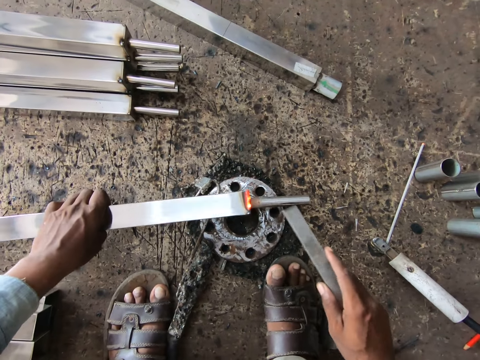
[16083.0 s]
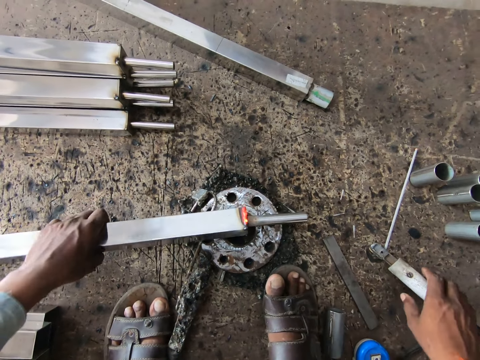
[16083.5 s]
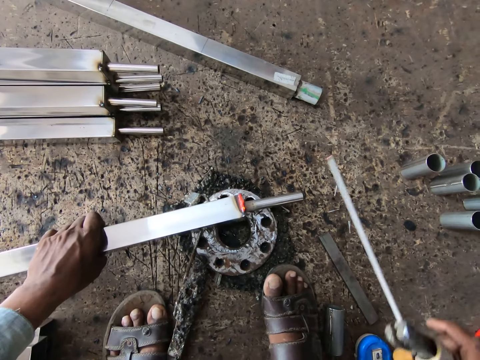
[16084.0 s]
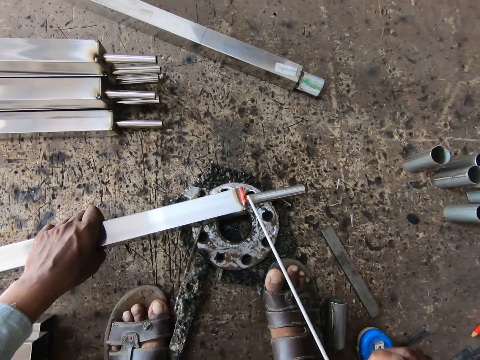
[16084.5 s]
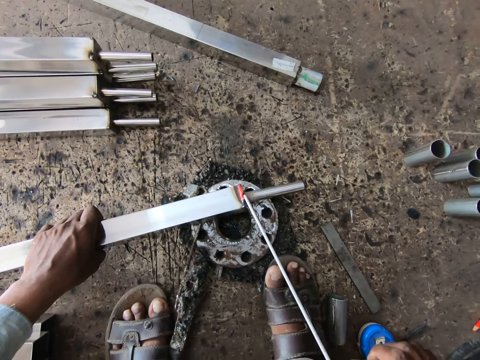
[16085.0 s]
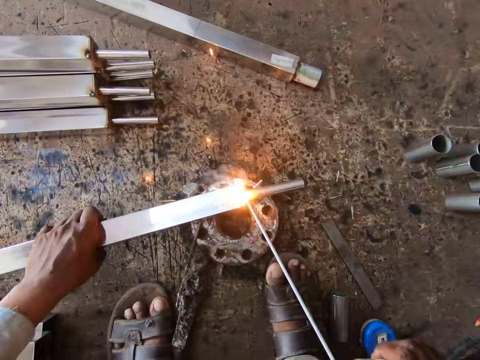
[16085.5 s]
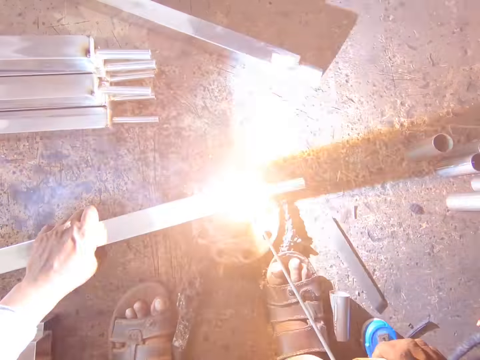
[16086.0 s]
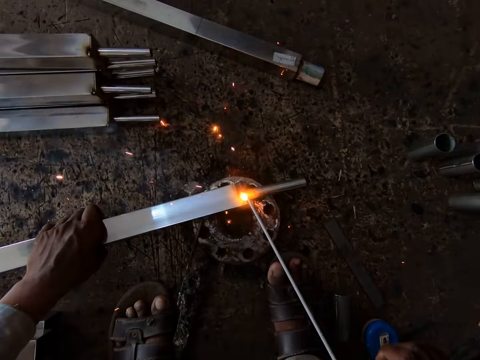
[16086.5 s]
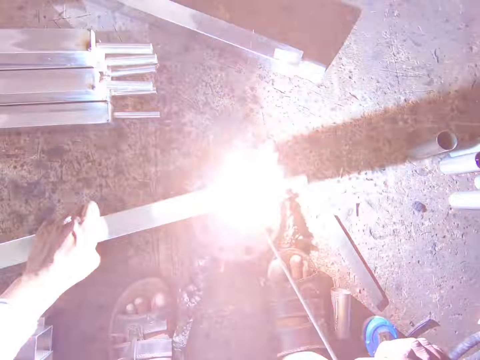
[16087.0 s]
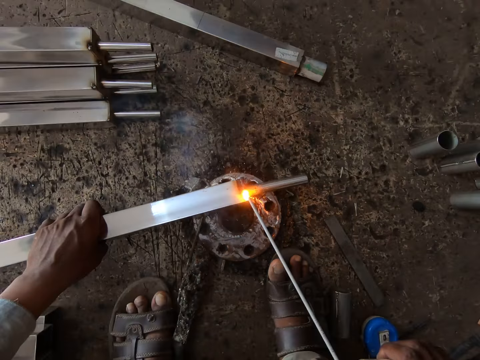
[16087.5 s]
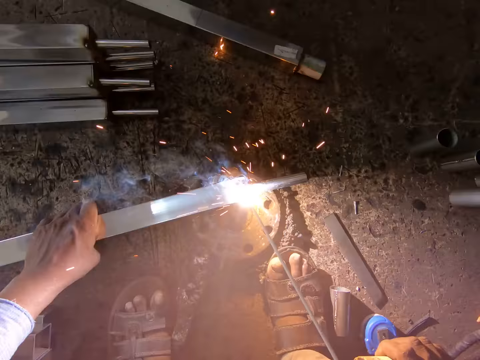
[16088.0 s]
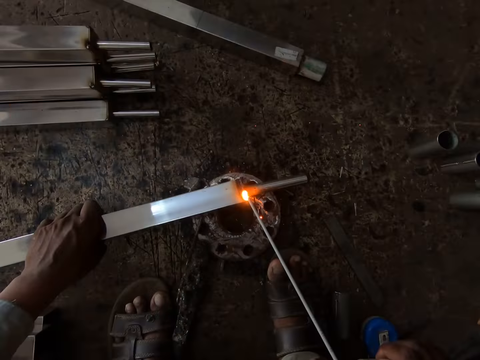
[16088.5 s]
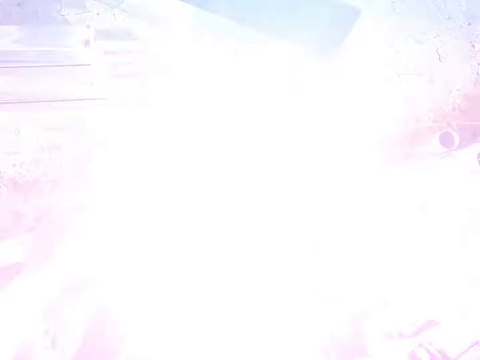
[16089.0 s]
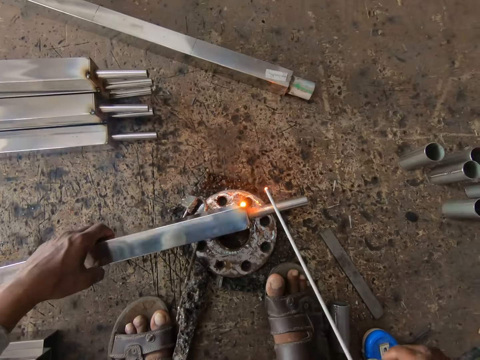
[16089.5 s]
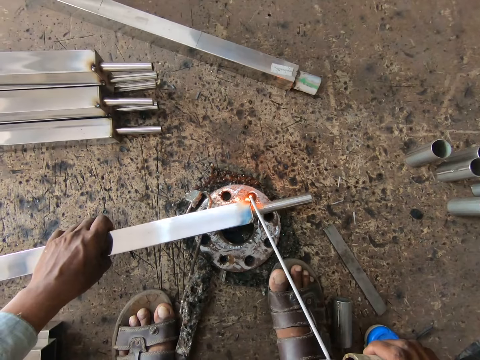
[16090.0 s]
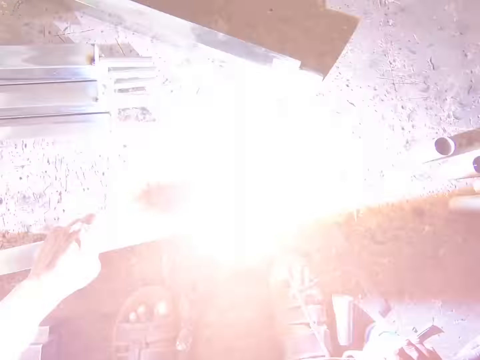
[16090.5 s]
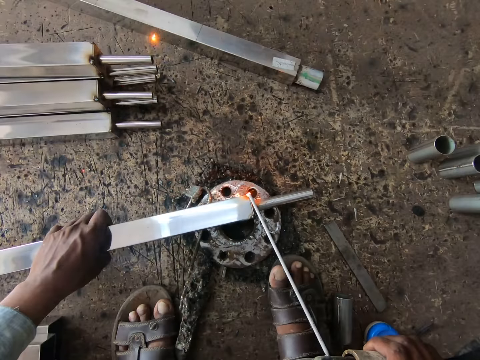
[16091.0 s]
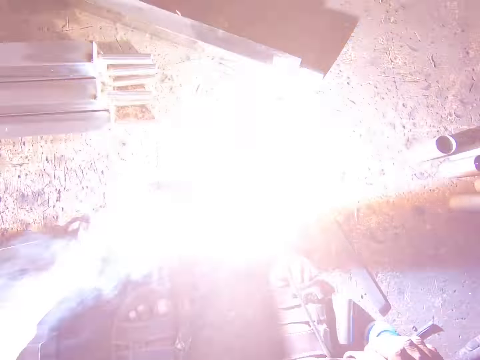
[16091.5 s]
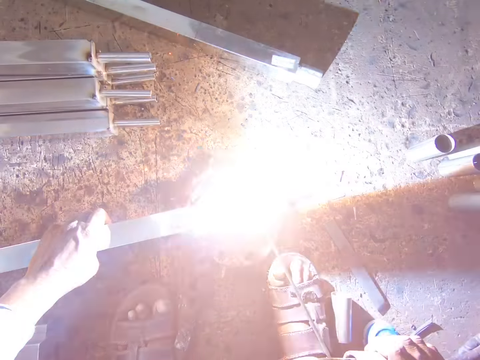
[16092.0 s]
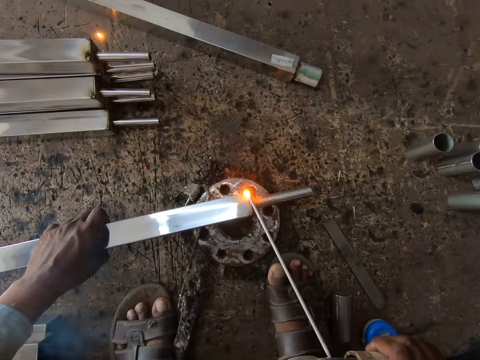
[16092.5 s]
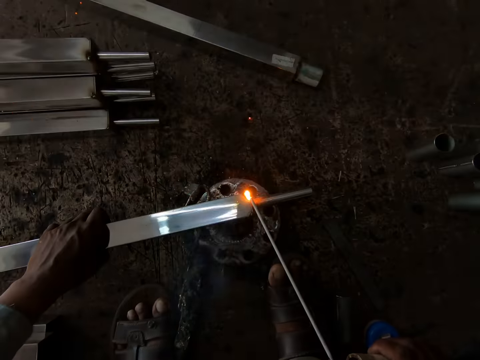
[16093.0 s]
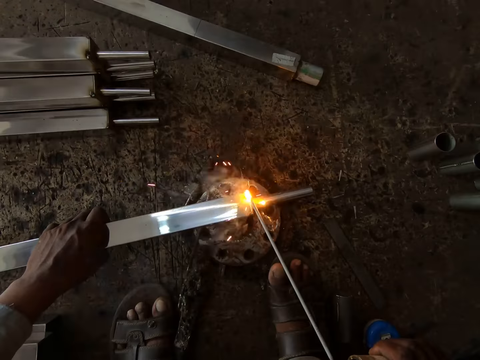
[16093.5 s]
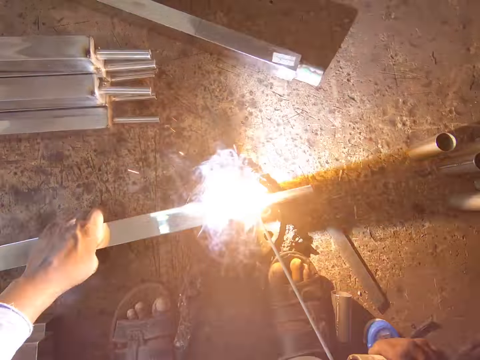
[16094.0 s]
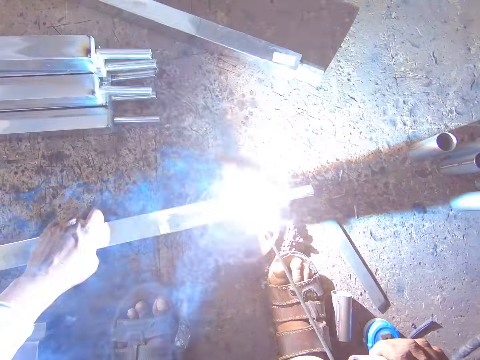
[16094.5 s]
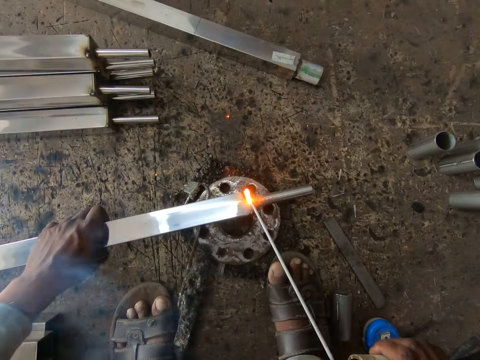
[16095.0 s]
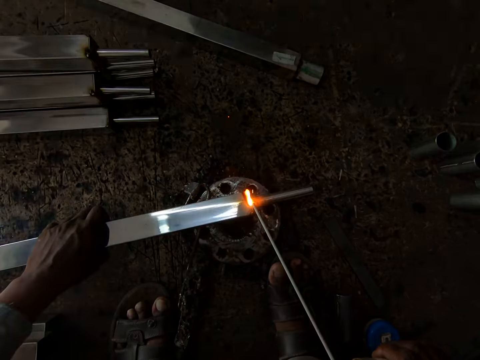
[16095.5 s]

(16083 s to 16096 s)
The camera wearer drops the iron on the wooden board with his right hand. He picks up the welding gun from the wooden board with his right hand. He welds the iron bar in his left hand with the welding gun in his right hand. He turns the iron bar with his left hand. He welds the iron bar in his left hand with the welding gun in his right hand.

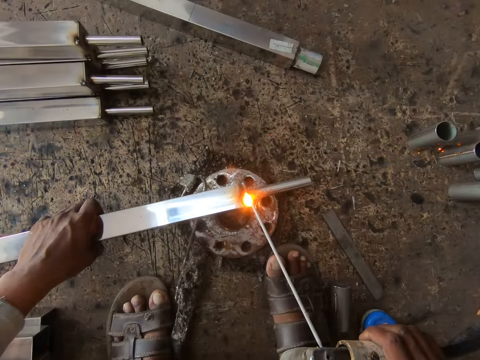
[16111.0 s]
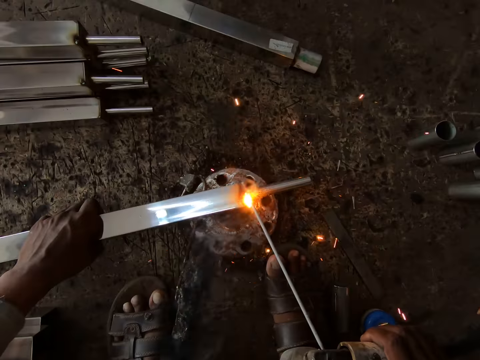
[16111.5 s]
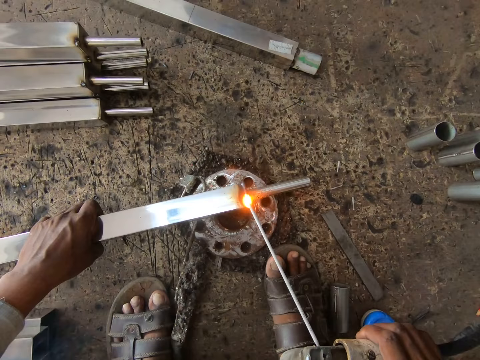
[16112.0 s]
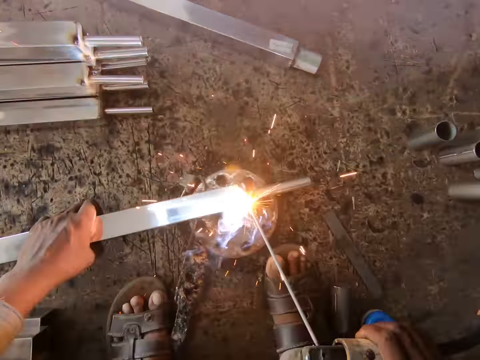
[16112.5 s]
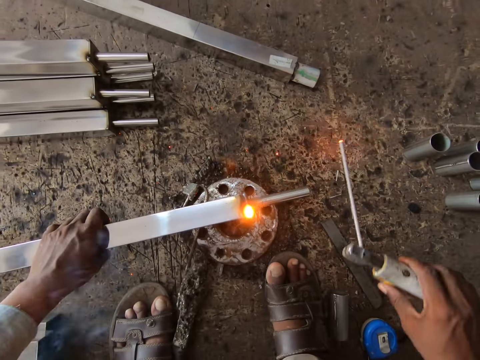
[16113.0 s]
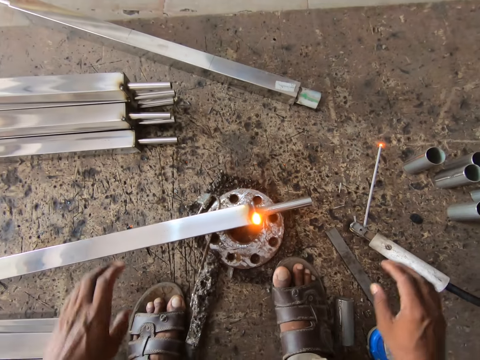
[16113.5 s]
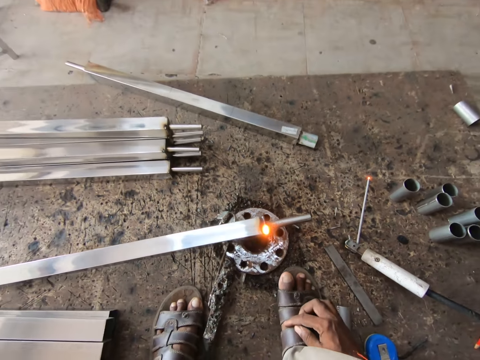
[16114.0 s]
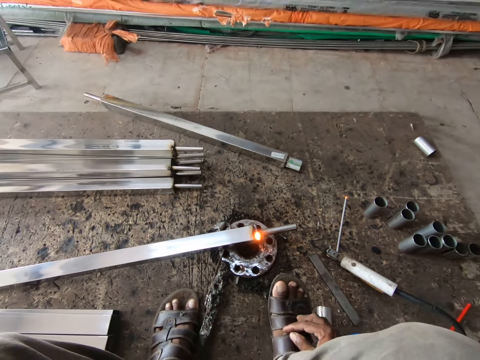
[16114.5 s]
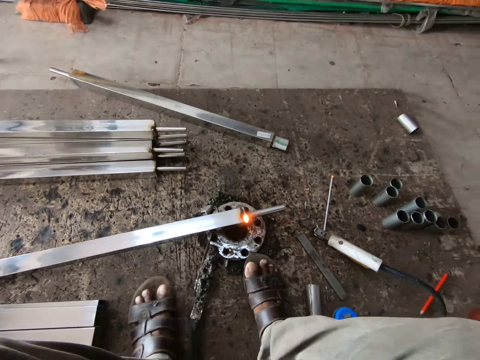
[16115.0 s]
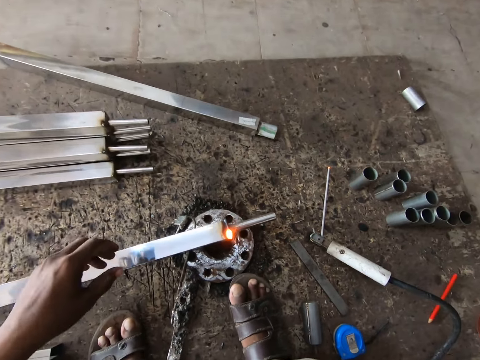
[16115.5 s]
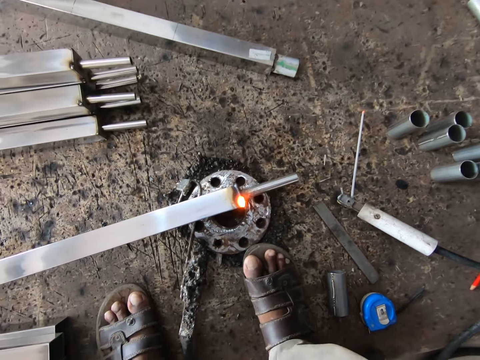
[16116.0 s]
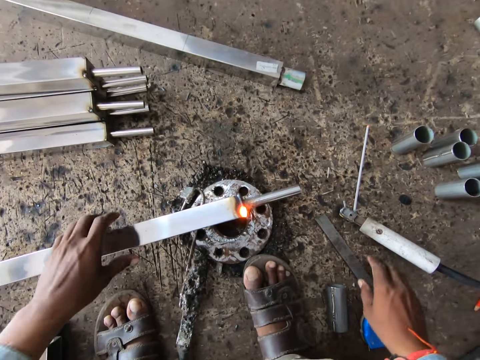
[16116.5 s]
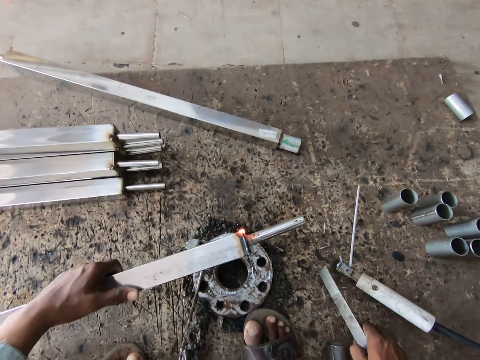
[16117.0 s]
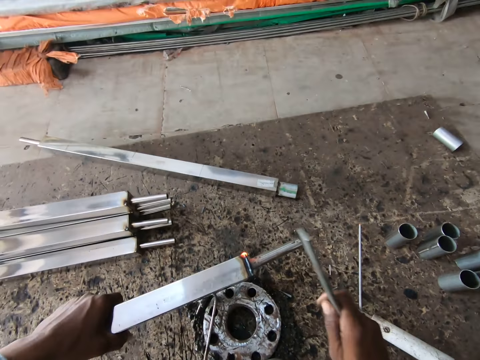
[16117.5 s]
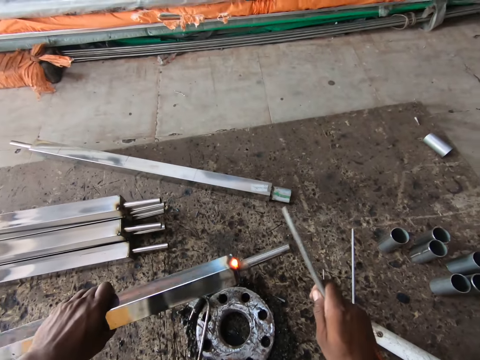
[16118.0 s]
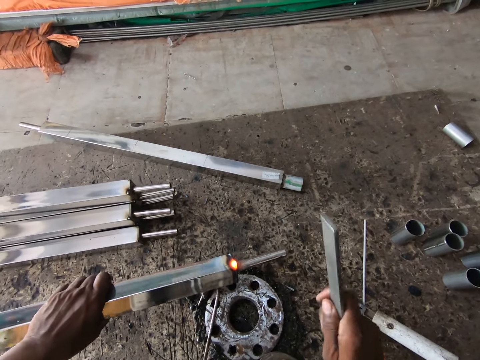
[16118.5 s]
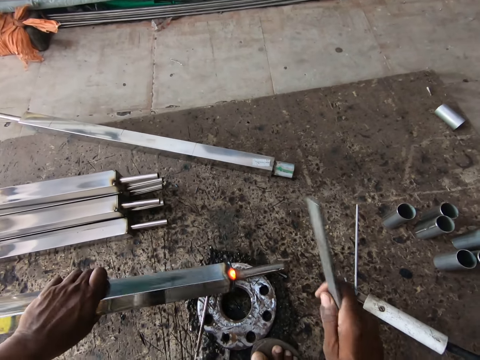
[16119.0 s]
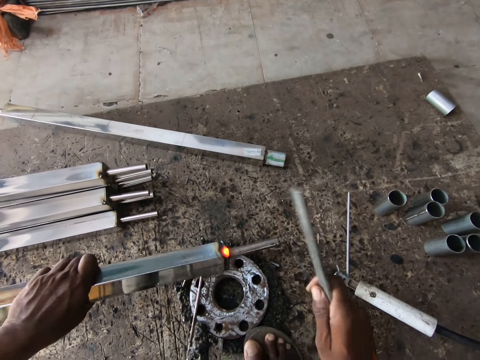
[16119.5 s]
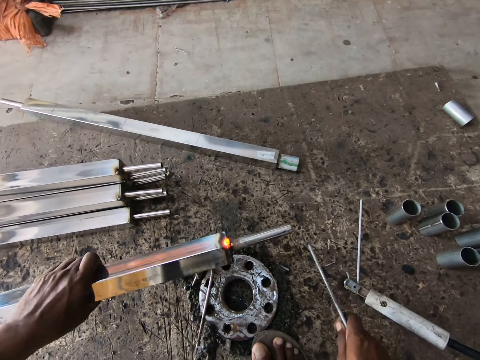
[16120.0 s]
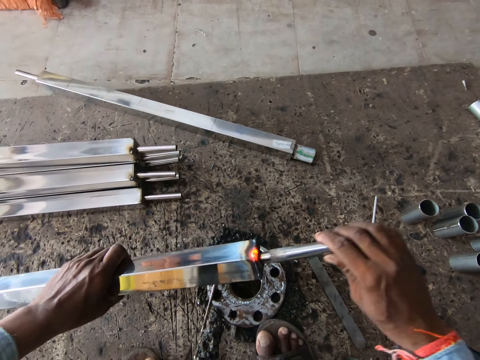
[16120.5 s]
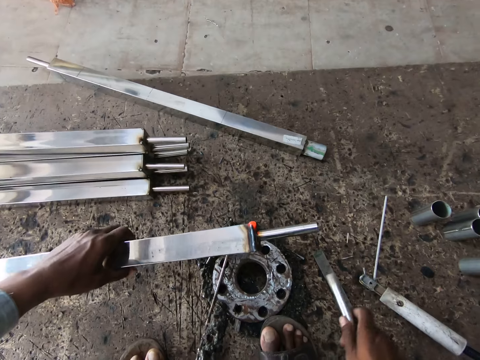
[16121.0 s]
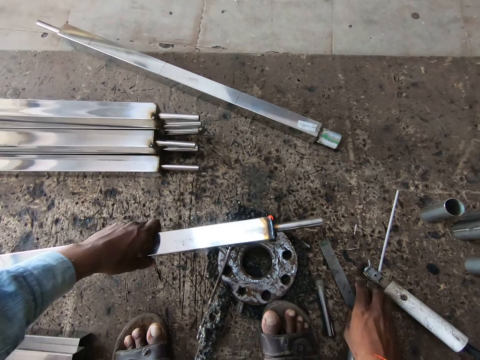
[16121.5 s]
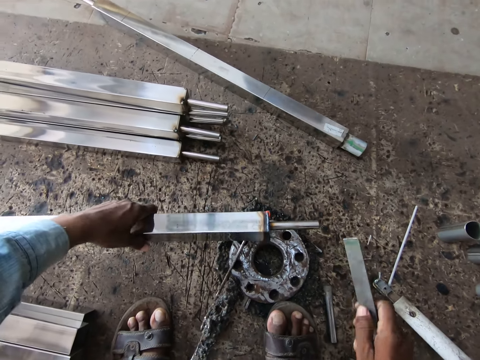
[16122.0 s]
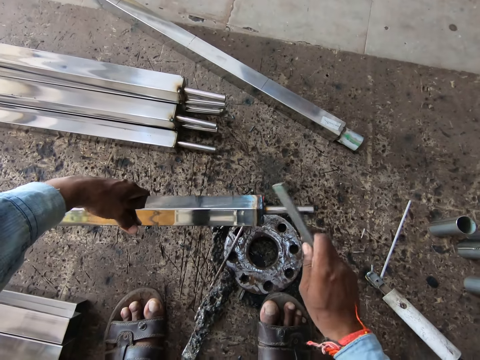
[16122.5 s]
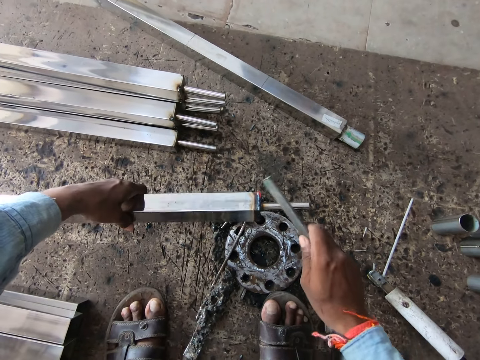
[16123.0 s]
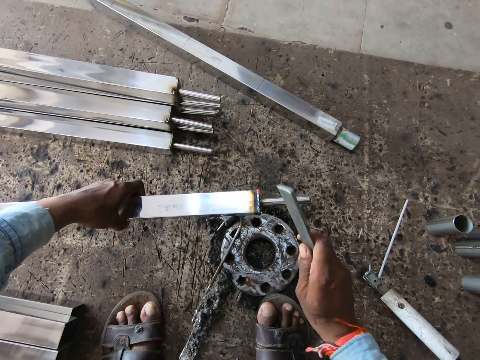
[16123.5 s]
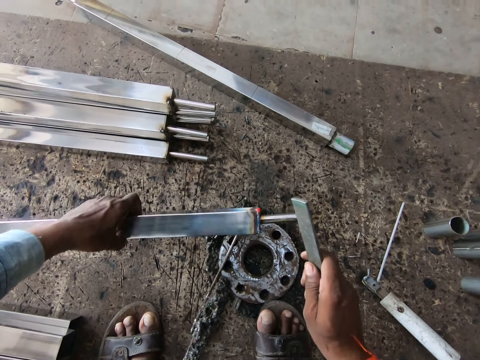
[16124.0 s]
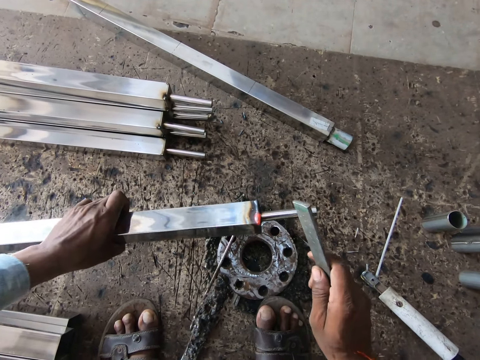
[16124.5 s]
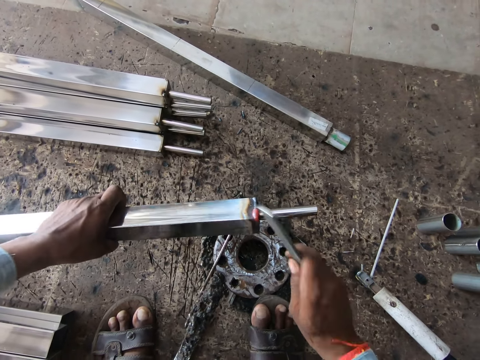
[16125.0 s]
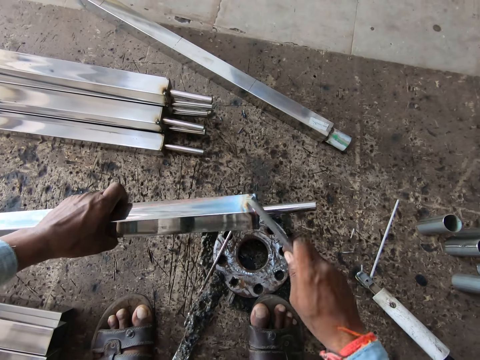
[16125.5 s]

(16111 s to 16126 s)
The camera wearer drops the welding gun on the wooden board with his right hand. He looks around. He picks up the iron bar from the wooden board with his left hand. He holds a welded metal. He picks up the iron from the wooden board with his right hand. He hits the iron bar in his left hand with the iron in his right hand. He drops the iron on the wooden board with his right hand. He removes an iron tube from the iron bar with his right hand. He touches the welded metal. He drops the iron tube on the wooden board with his right hand. He places the iron bar on an iron wedge on the wooden board with his left hand. He picks up the iron from the wooden board with his right hand. He hits the iron bar in his left hand with the iron in his right hand.
